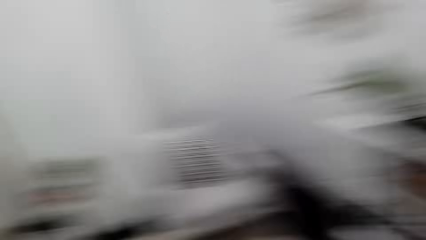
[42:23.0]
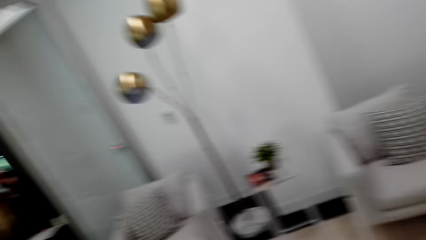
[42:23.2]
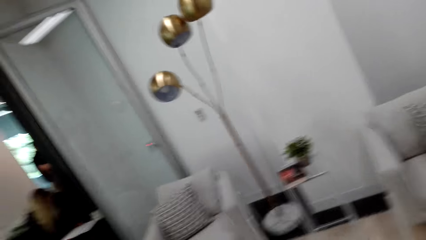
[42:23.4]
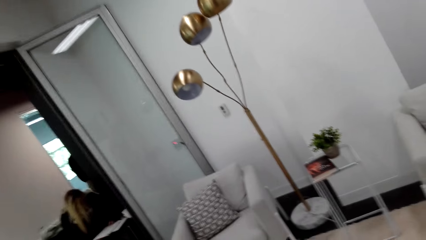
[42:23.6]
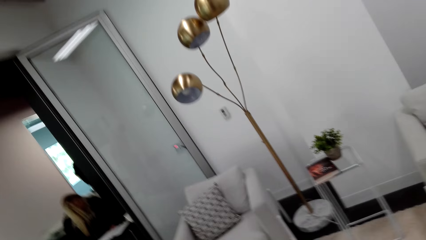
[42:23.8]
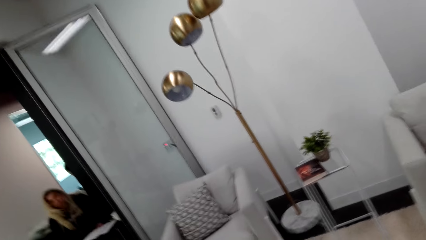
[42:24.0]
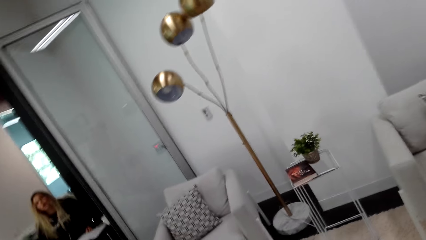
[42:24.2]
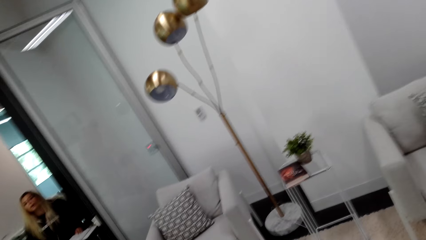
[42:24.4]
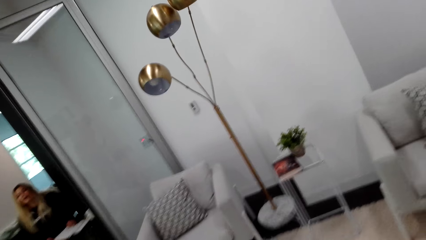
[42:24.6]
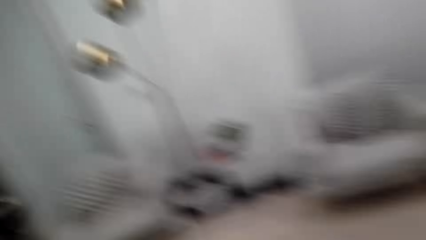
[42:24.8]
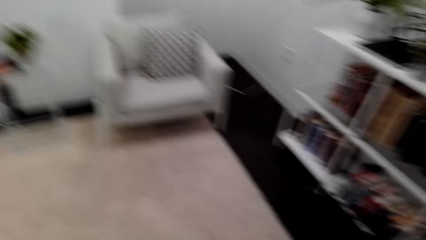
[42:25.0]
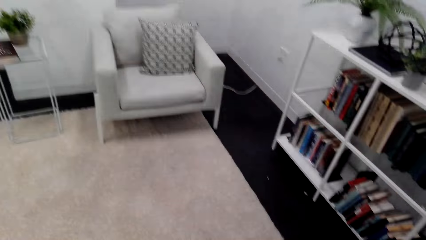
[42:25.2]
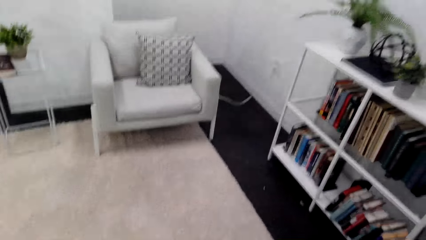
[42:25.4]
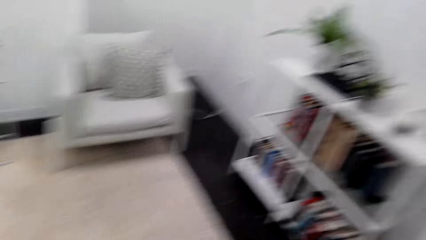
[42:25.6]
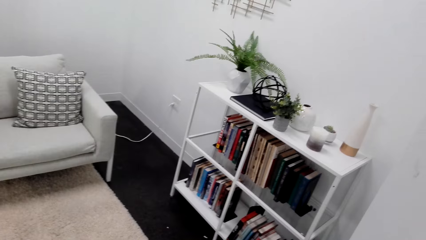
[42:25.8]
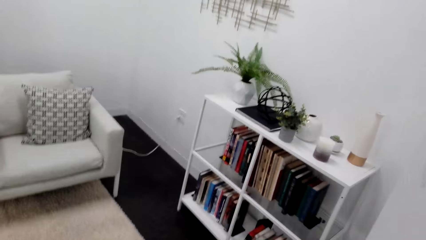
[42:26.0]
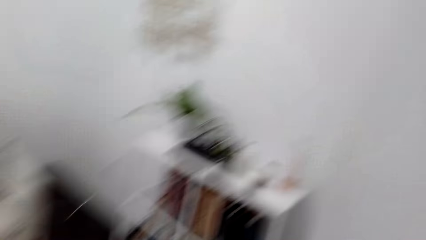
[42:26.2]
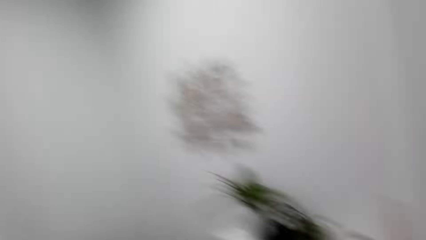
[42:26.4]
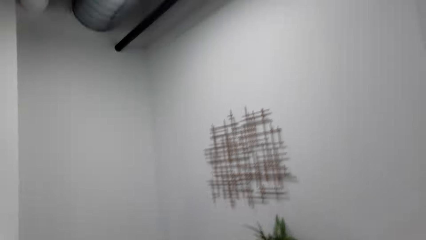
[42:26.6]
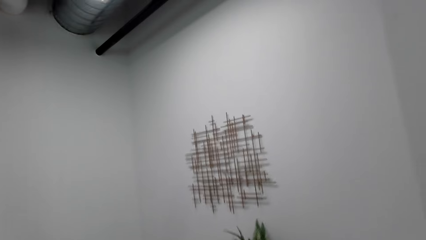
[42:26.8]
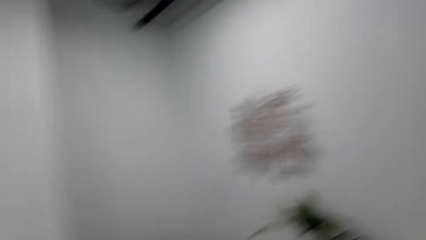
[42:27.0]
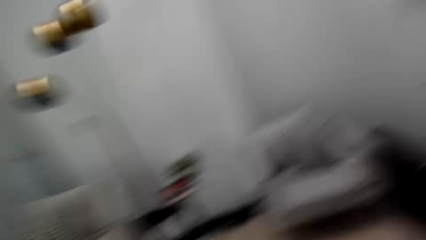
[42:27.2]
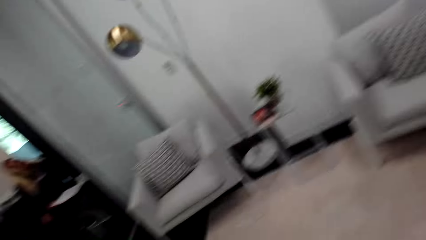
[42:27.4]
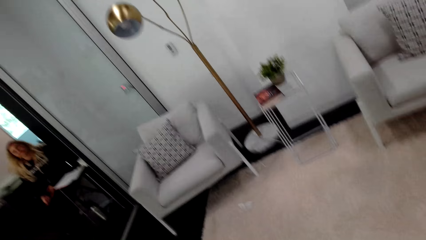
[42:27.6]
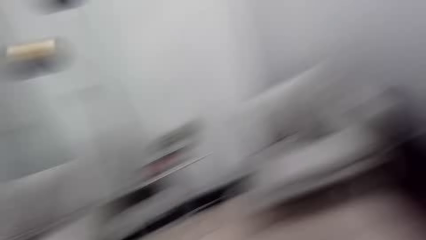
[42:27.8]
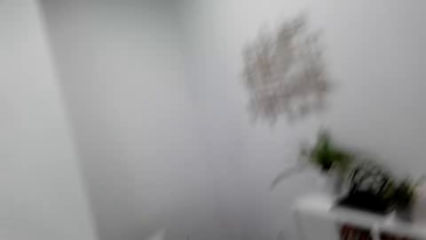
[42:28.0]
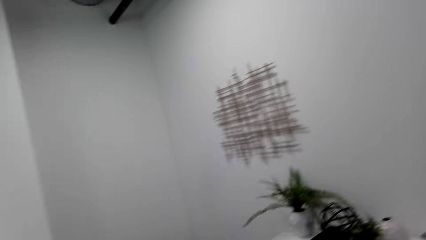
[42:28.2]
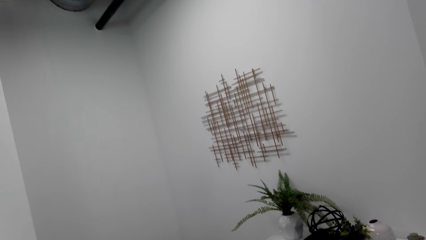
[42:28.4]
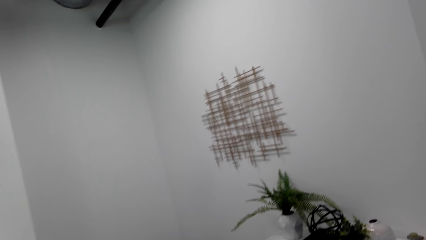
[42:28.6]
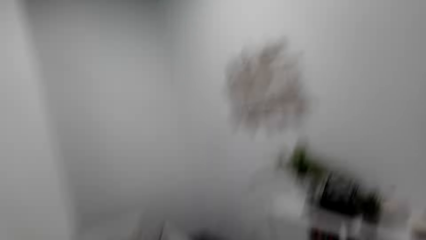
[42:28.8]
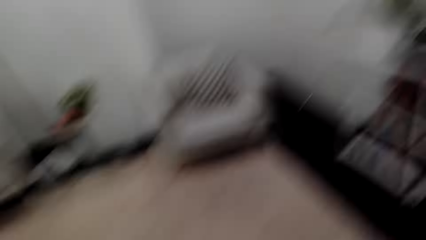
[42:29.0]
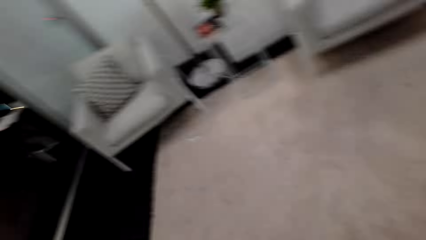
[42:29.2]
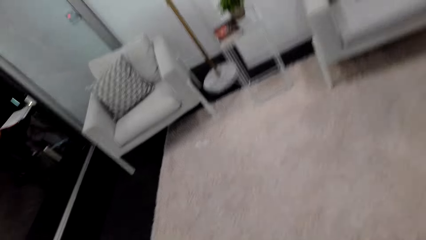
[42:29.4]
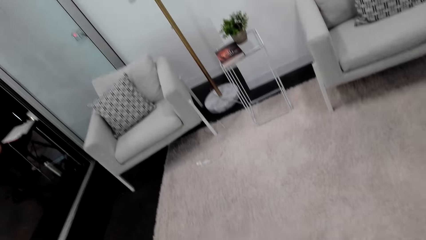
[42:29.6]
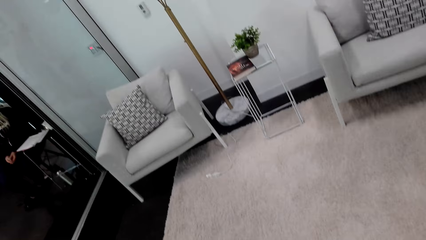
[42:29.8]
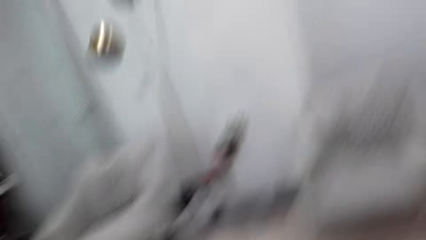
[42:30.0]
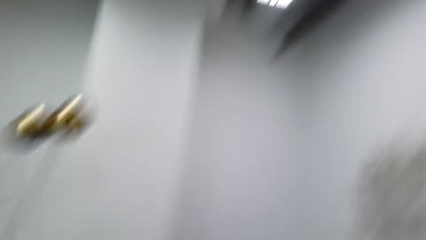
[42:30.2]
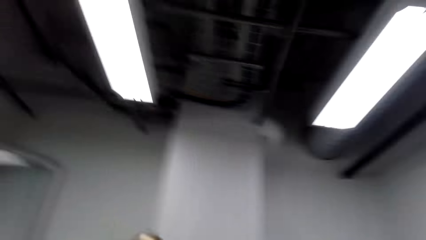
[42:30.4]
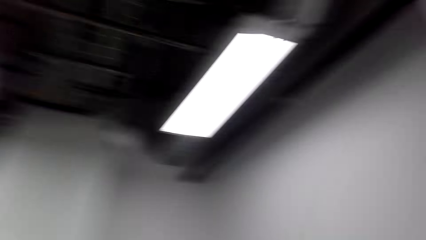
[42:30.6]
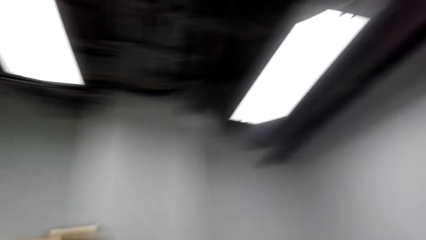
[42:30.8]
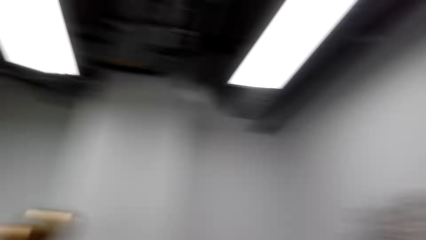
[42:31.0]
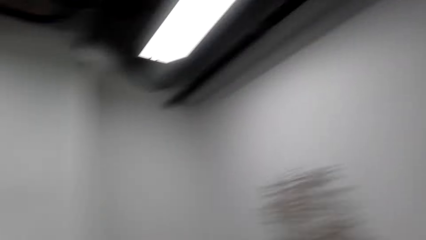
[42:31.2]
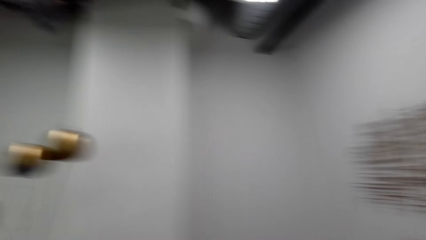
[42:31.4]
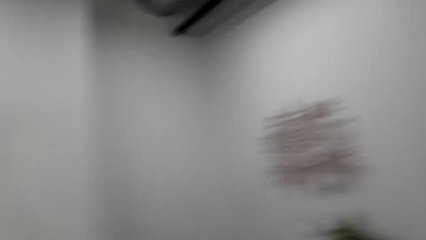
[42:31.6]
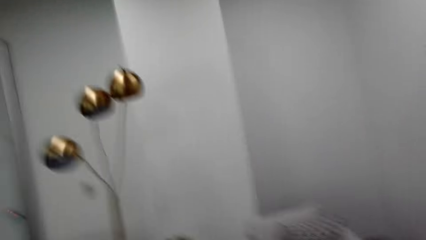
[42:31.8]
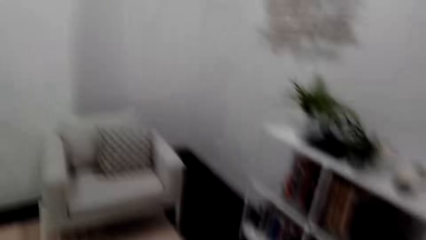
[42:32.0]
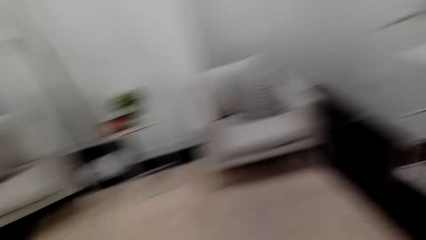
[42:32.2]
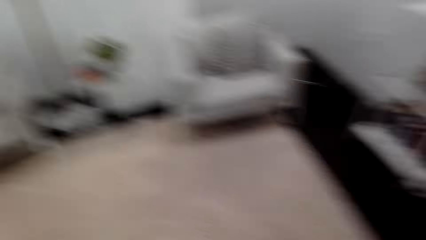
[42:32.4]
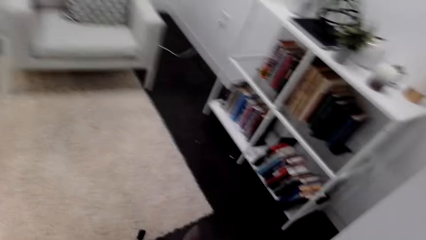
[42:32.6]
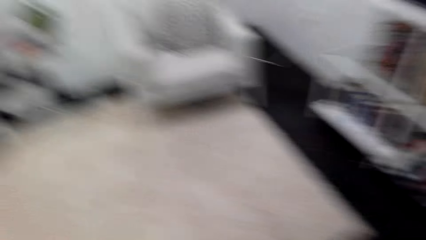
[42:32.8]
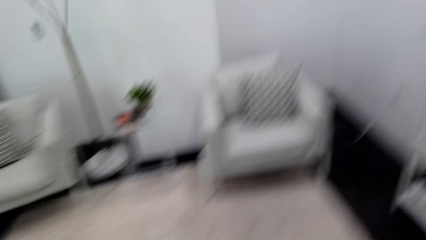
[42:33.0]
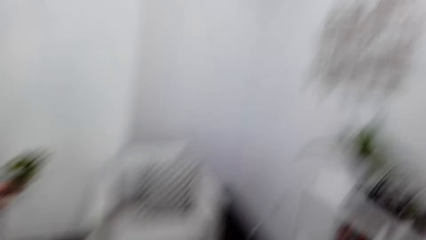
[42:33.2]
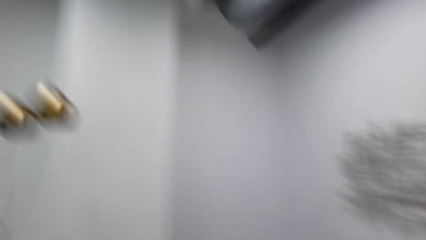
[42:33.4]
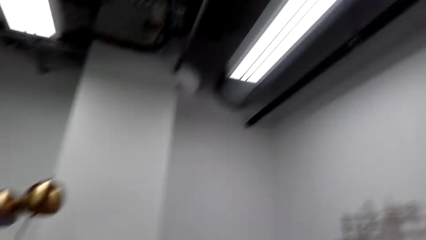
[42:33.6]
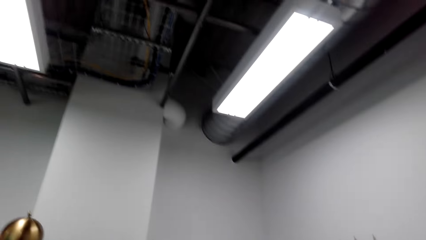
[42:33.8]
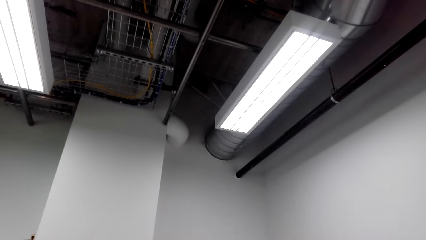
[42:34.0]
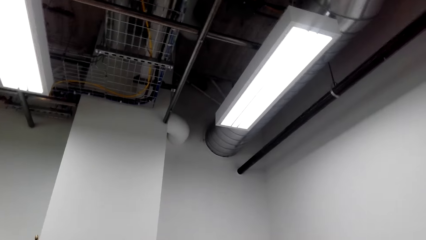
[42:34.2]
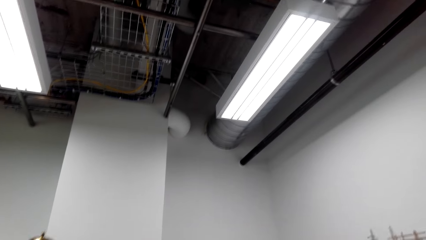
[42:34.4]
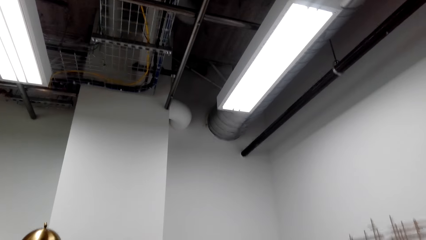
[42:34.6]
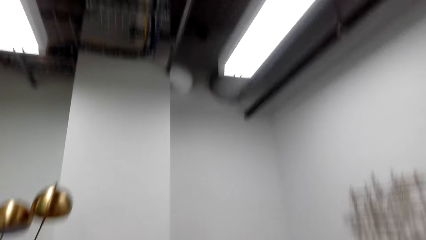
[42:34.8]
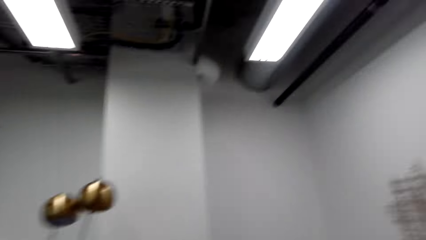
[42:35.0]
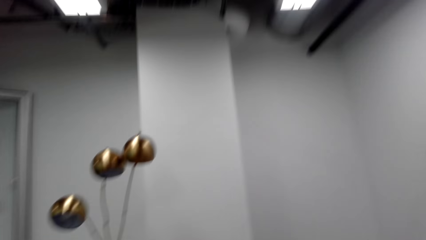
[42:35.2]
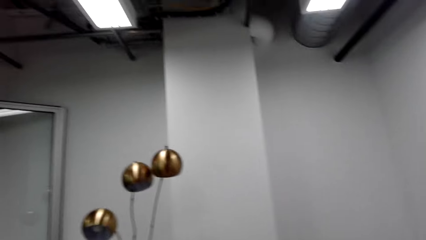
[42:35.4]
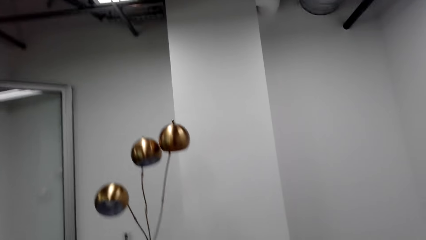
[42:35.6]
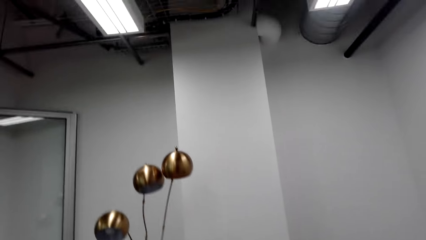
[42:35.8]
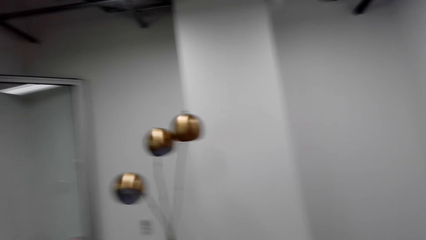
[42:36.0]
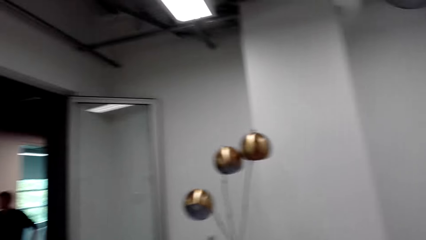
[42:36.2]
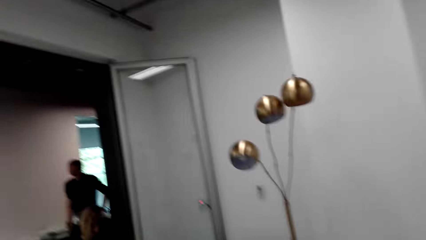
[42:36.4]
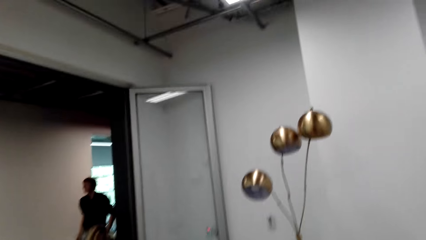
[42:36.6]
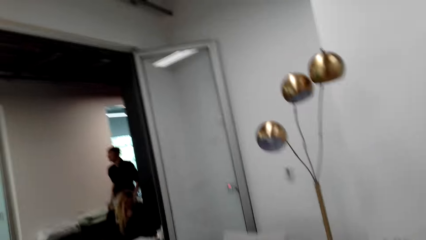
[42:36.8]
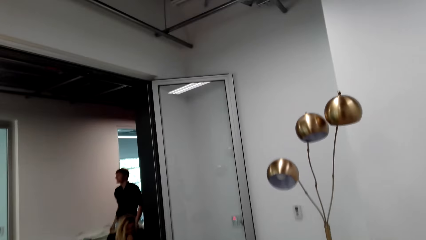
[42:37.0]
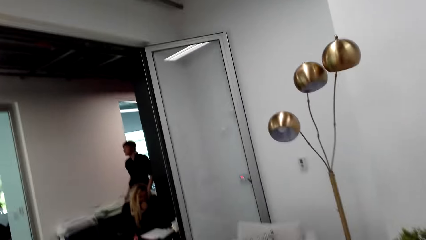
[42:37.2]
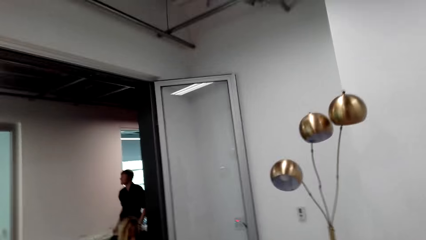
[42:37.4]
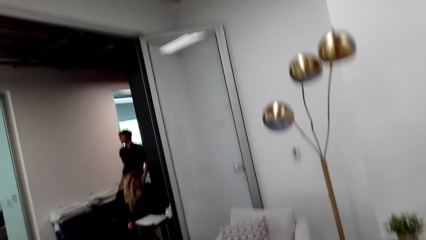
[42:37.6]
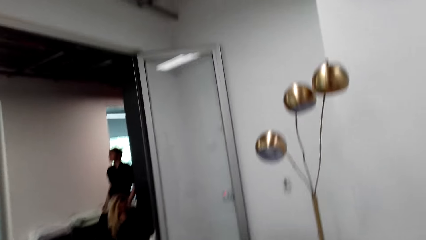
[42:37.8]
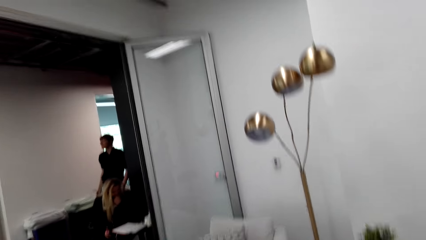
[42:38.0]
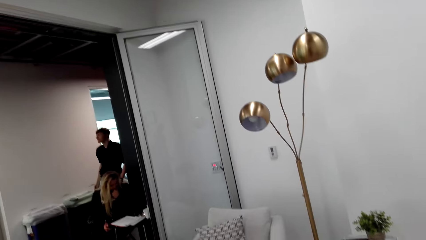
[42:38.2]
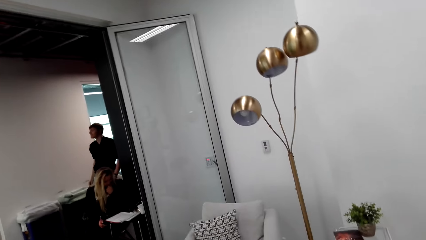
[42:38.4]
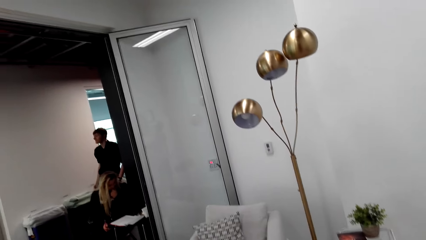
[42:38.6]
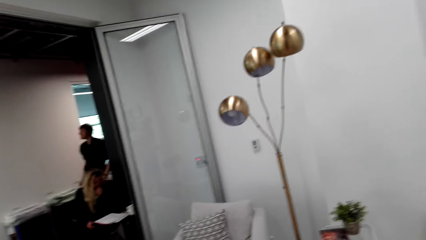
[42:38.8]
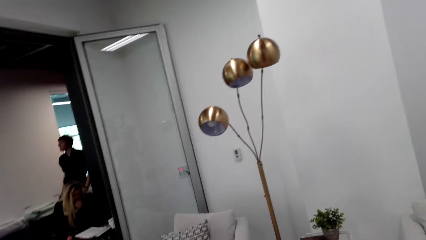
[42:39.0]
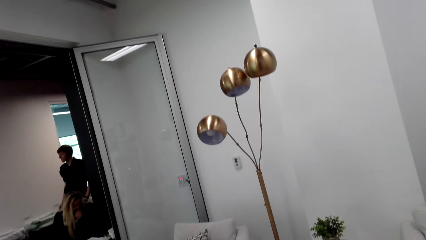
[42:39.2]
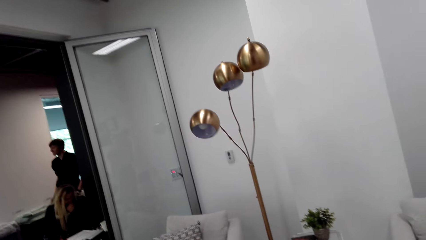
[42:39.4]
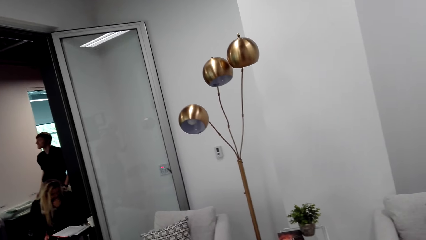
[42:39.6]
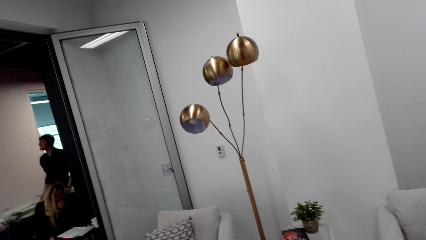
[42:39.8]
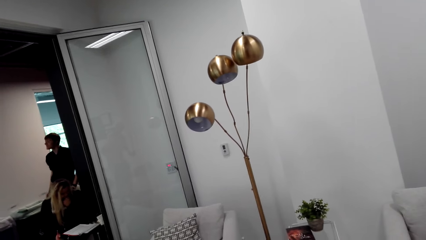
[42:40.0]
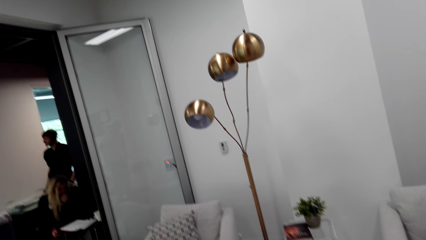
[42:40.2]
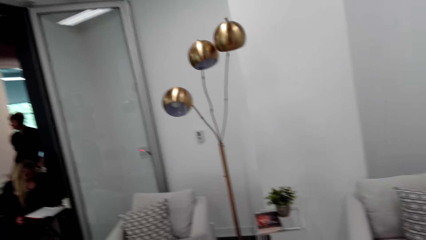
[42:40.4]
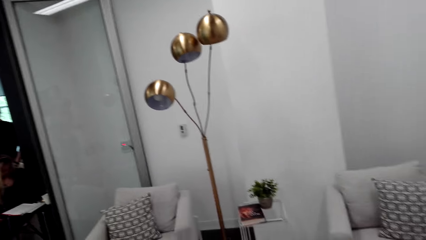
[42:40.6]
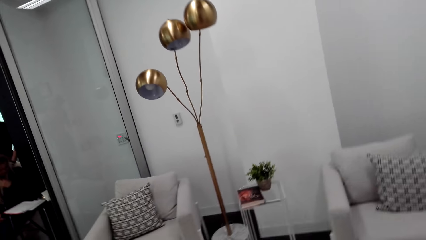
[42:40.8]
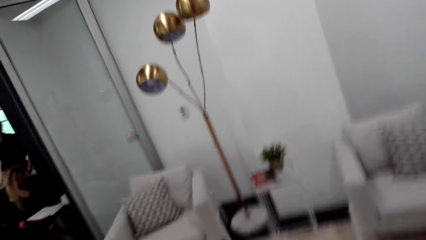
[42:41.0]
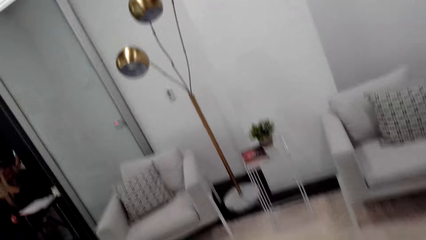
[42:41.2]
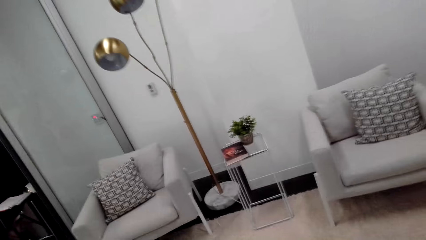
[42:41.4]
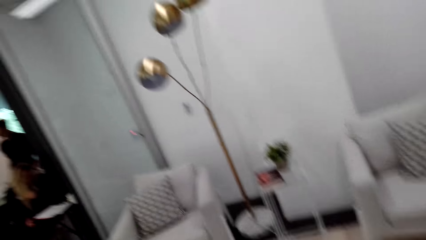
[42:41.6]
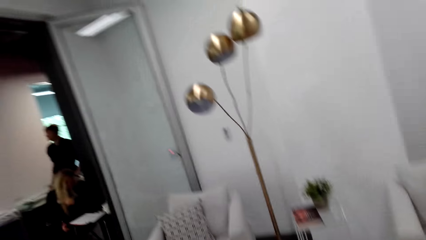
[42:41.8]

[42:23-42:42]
The camera wearer beats the drum and looks around. They beat the drum and look around. They beat the drum and look around. They beat the drum and look around. They beat the drum and look around. They beat the drum and look around.
